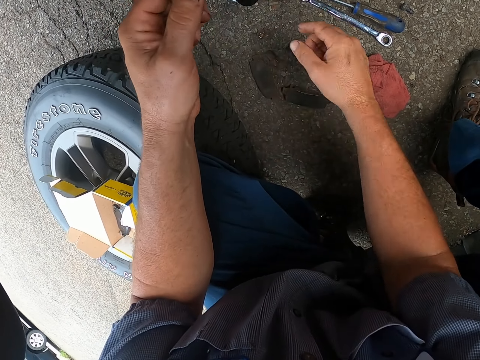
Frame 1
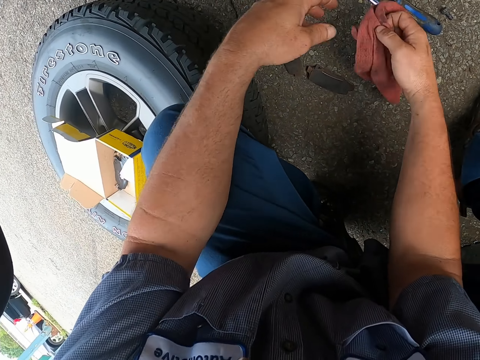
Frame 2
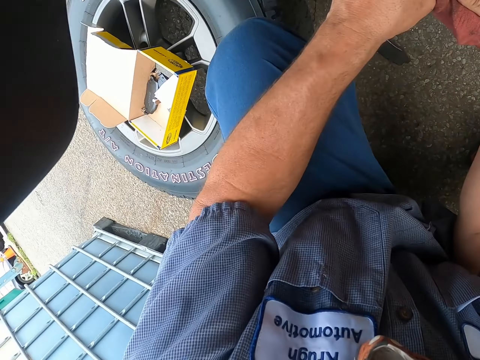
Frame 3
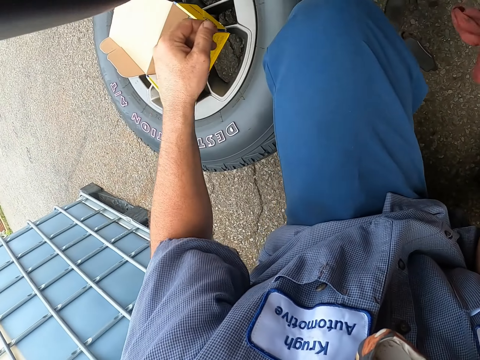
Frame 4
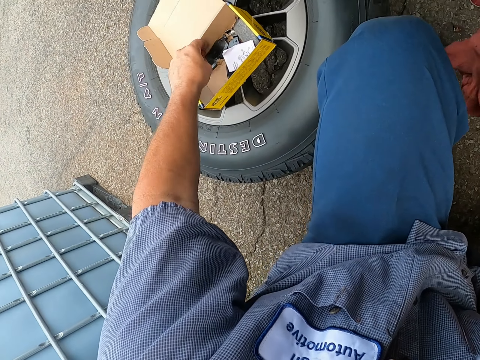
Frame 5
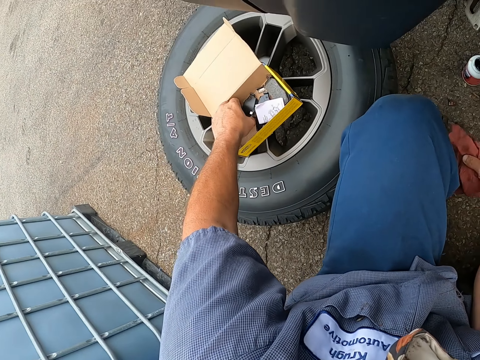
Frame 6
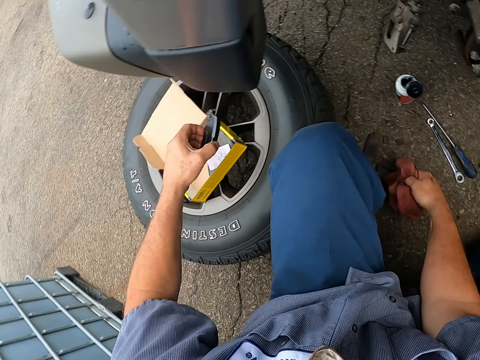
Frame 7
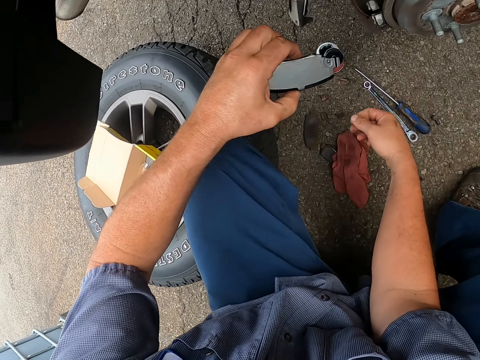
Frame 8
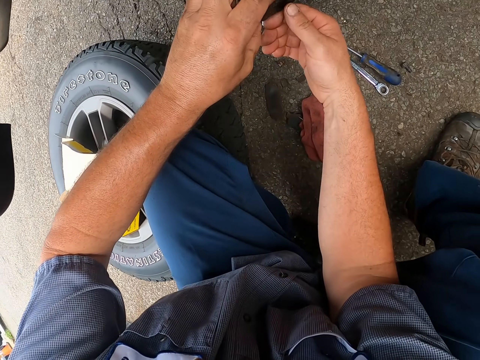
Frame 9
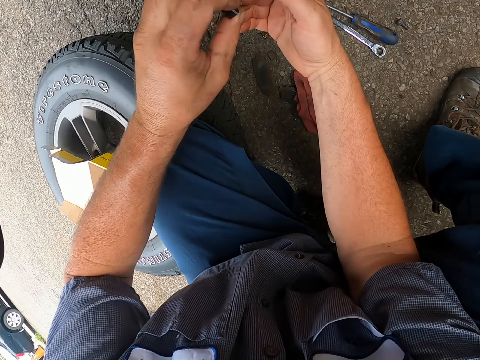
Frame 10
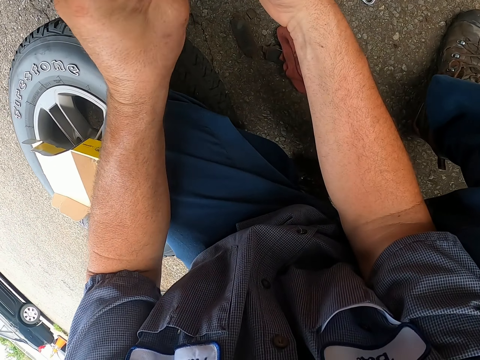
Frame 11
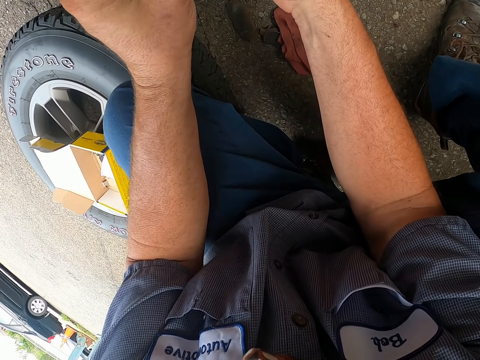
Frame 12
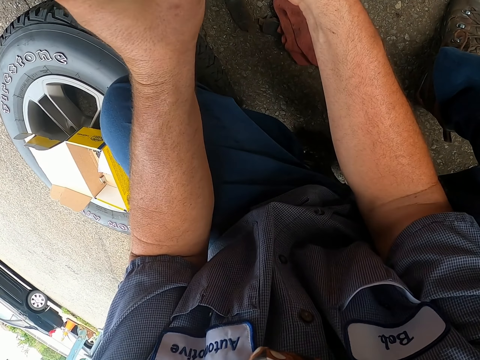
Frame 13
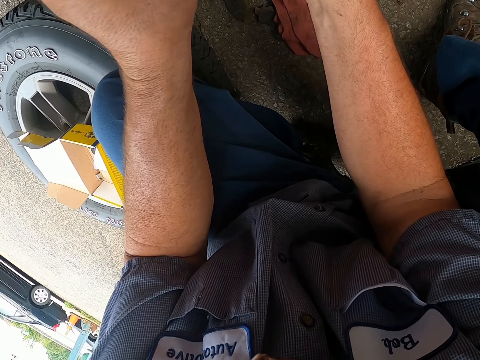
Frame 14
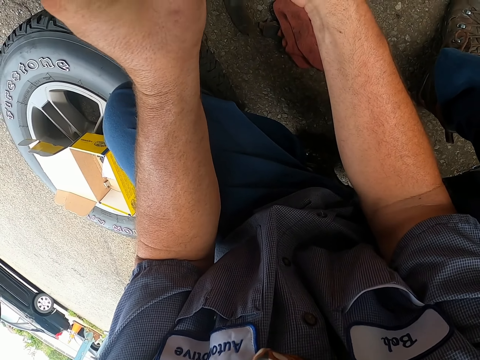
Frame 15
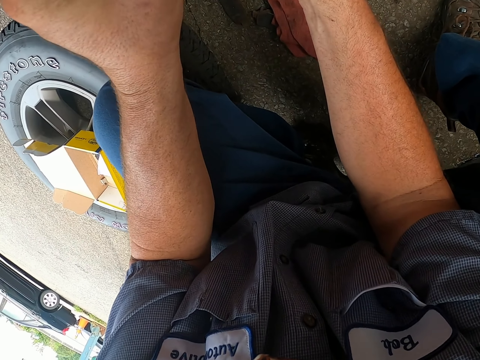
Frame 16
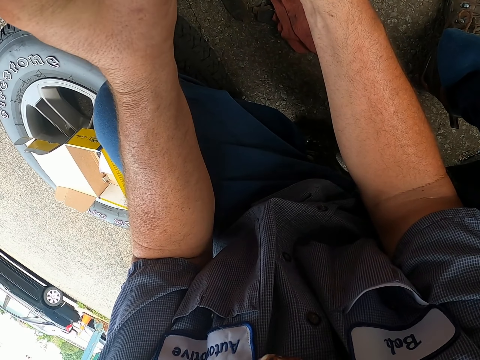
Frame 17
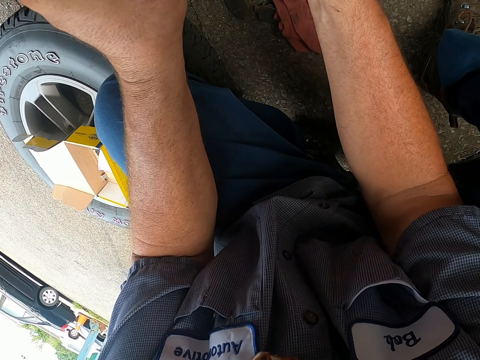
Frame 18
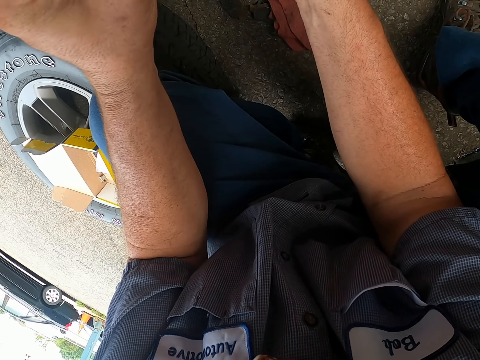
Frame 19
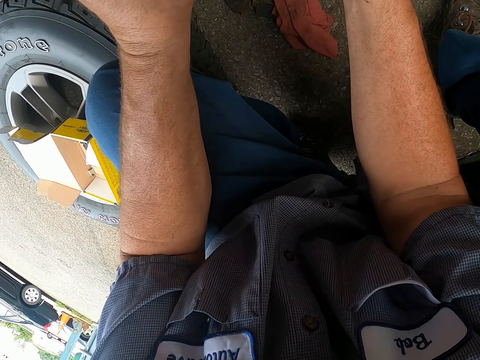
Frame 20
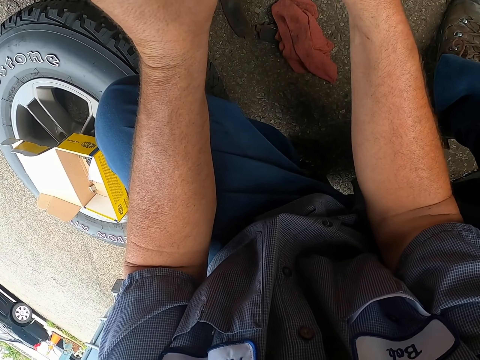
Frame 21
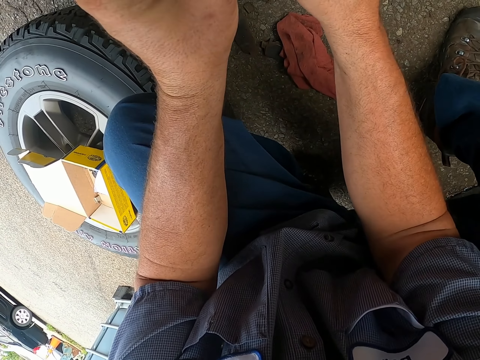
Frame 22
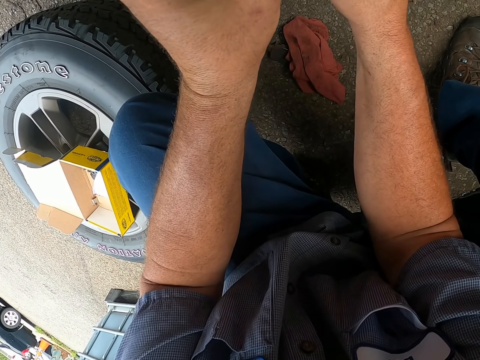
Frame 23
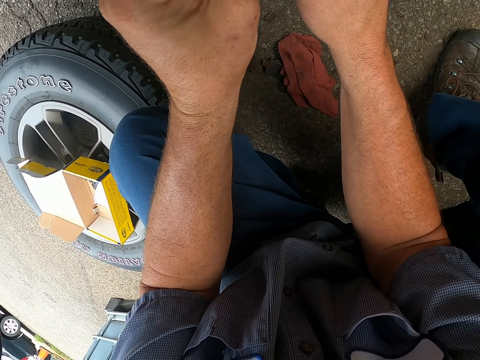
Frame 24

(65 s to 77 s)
The camera wearer picks a towel. He wipes his hands. He picks up a brake pad or tool. He fixes the tool into the wheel hub.

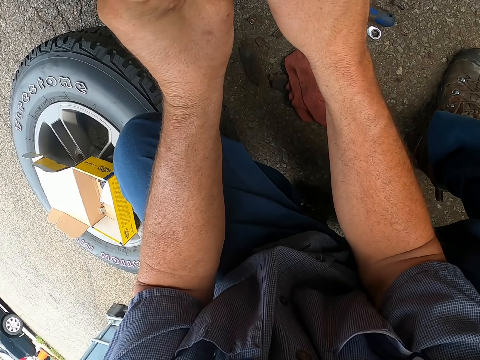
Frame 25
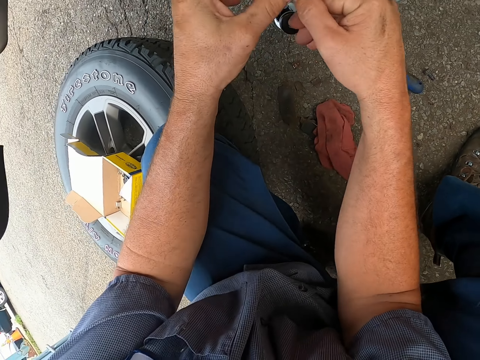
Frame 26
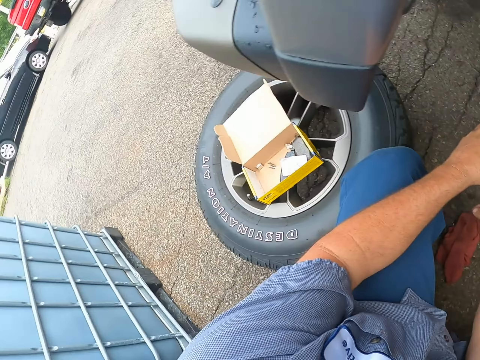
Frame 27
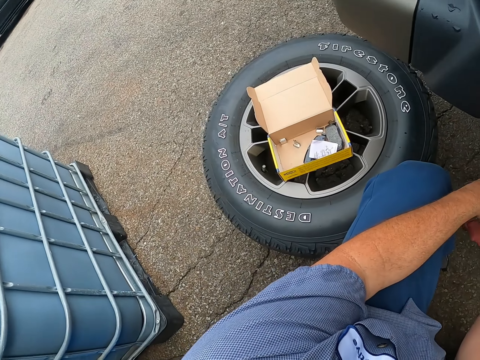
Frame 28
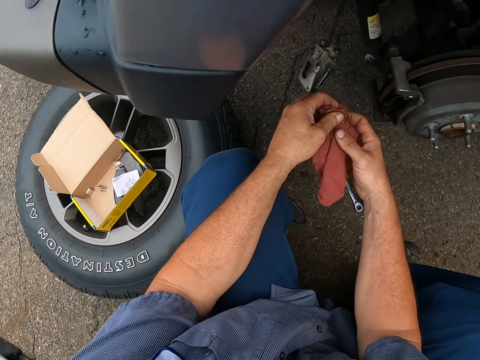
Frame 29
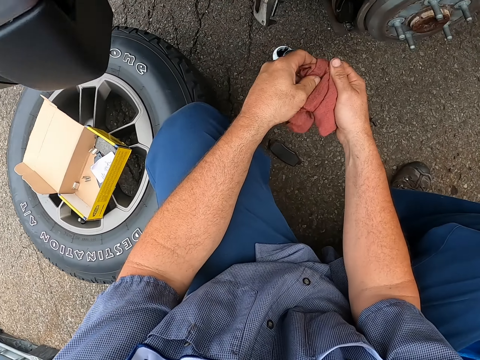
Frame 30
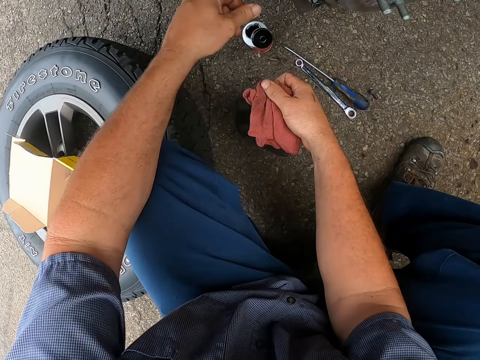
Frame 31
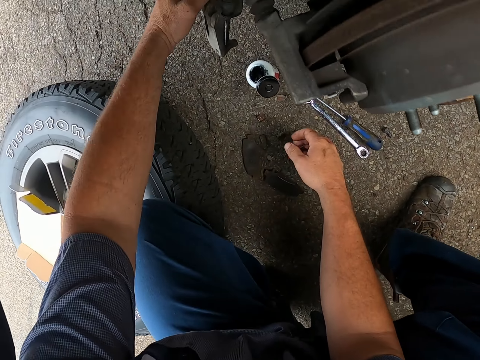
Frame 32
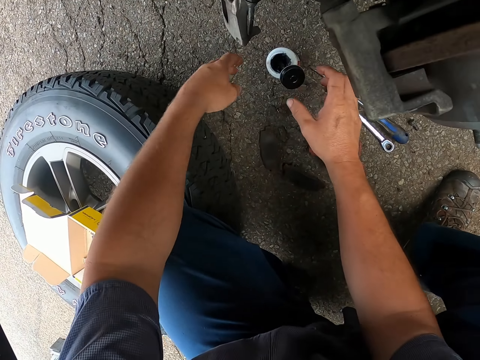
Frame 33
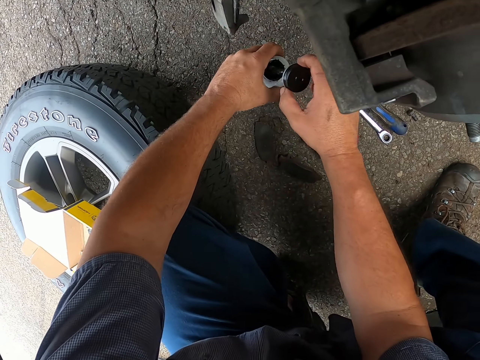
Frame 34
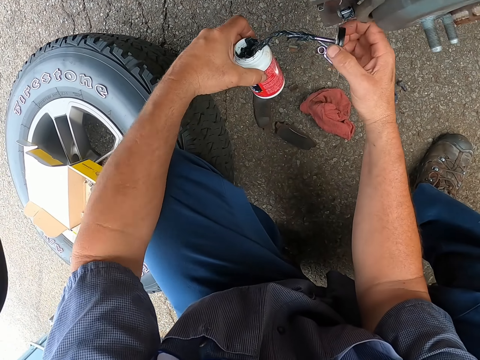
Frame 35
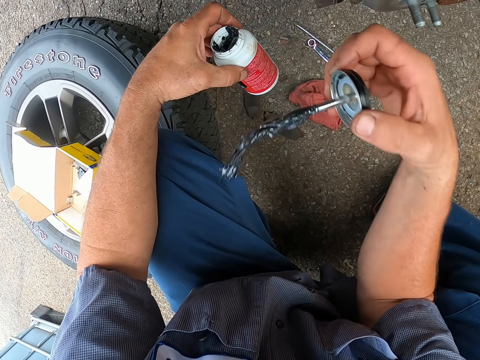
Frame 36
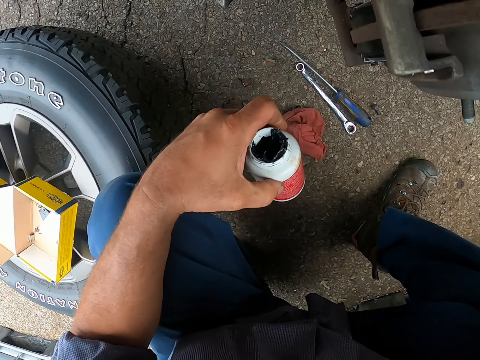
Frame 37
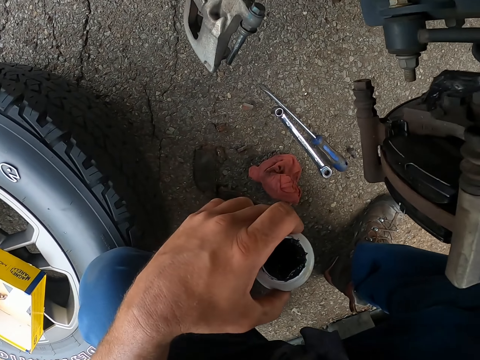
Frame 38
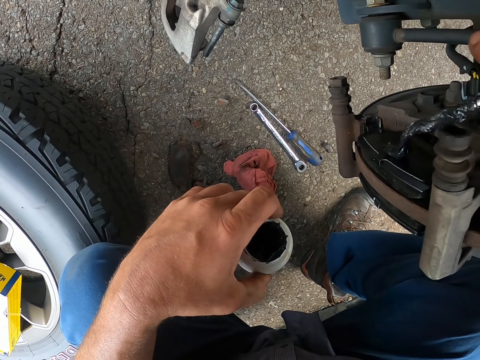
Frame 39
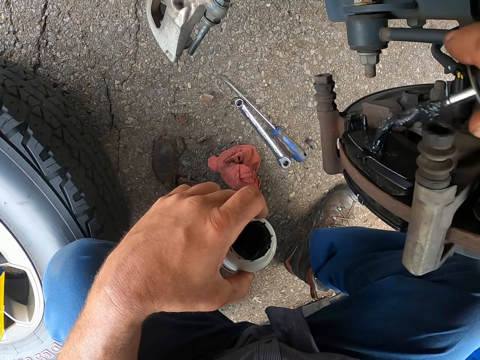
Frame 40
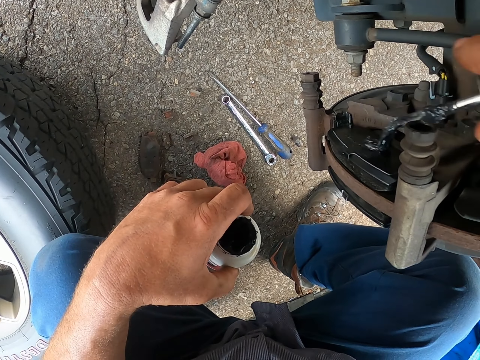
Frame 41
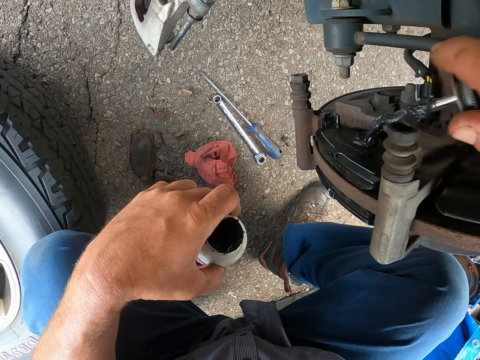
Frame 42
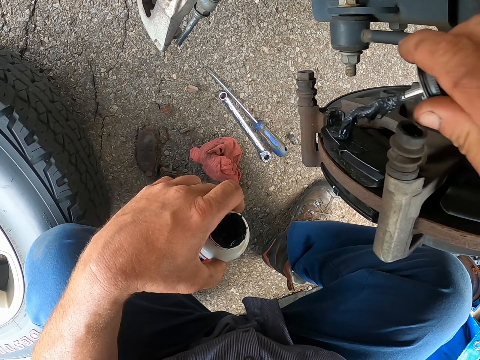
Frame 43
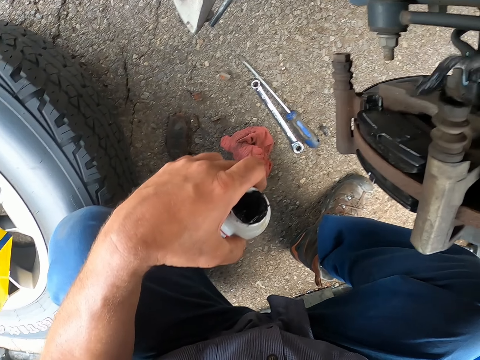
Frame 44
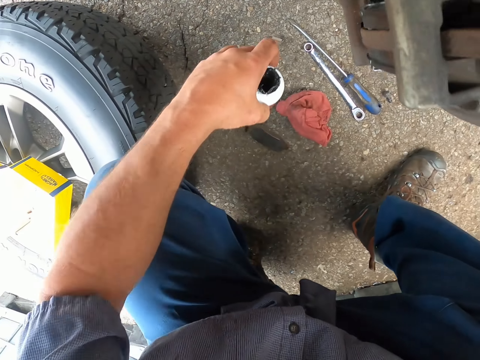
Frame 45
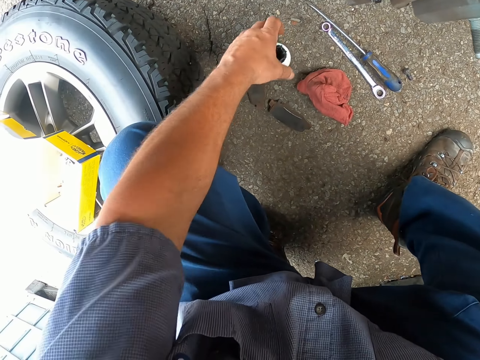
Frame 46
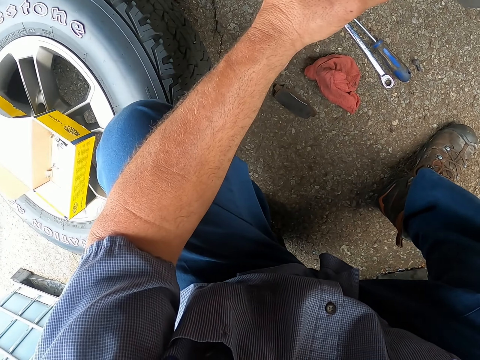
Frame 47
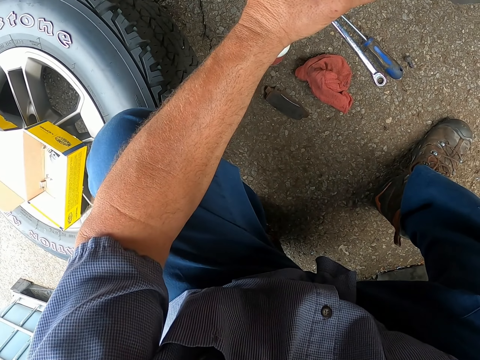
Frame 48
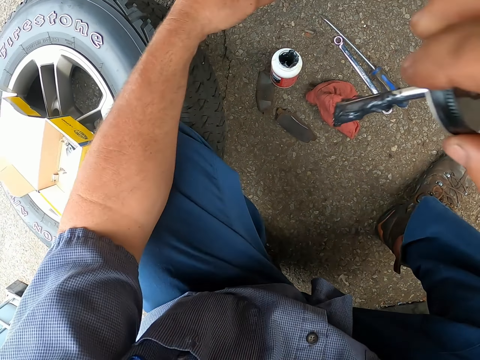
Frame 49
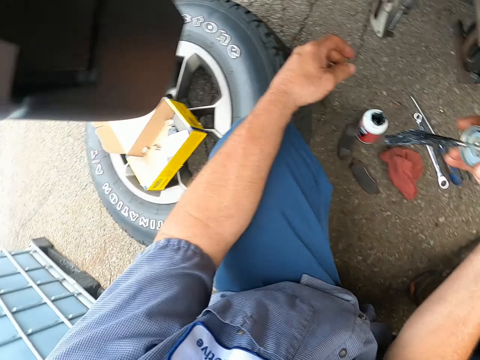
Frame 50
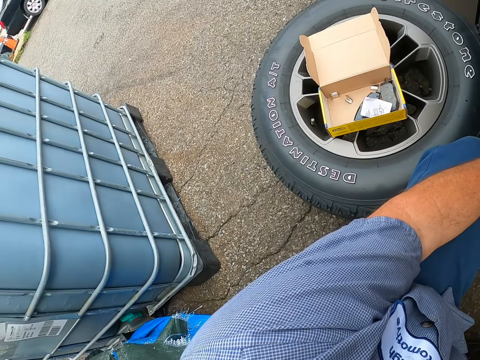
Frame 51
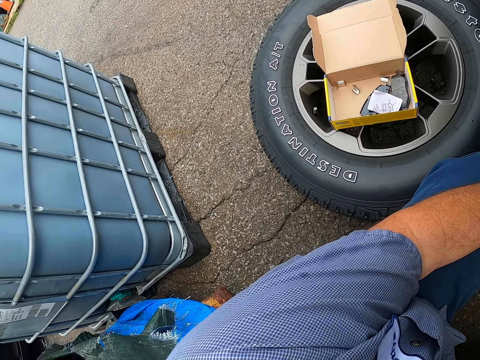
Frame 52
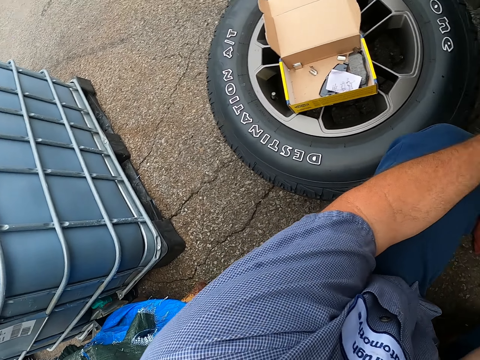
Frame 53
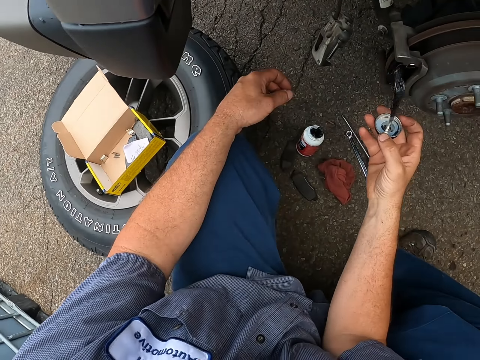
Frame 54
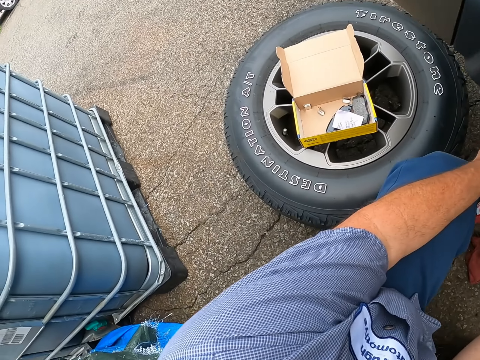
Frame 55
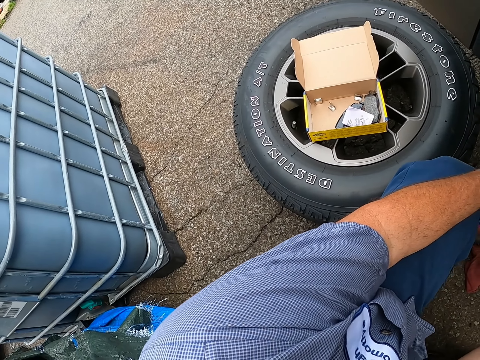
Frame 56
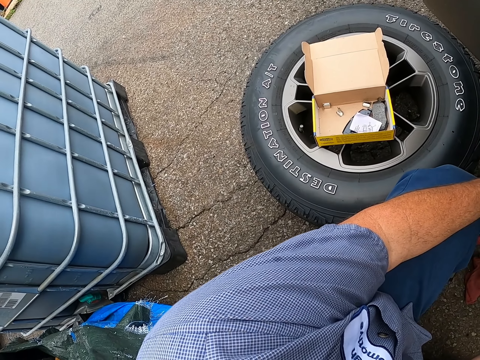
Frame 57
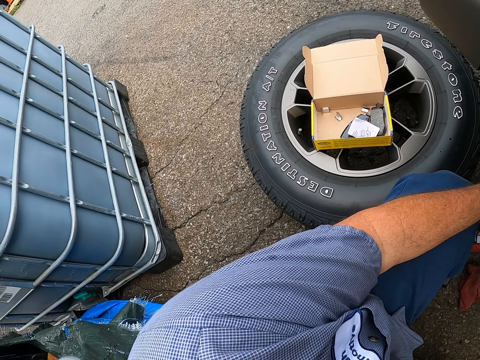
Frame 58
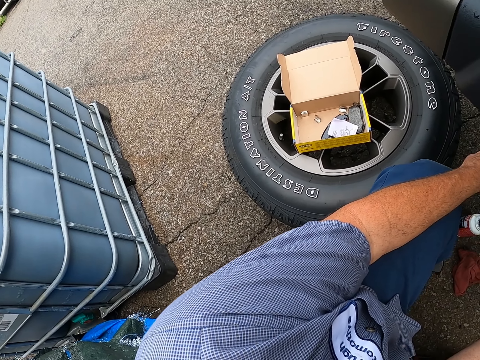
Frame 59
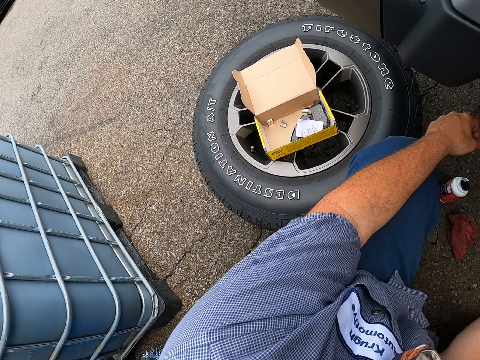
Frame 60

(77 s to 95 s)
The camera wearer picks a towel. He wipes his hand with a piece of cloth. He picks up paint. He paints the wheel hub. He applies lubricant on the brake pads. He puts down the paint. He looks around.
